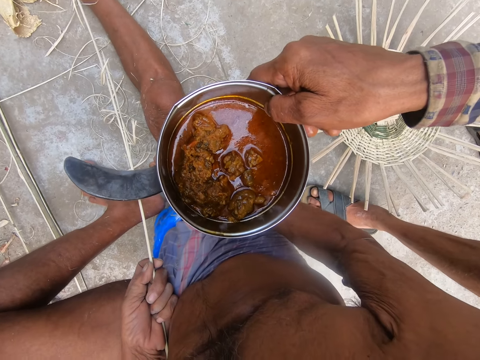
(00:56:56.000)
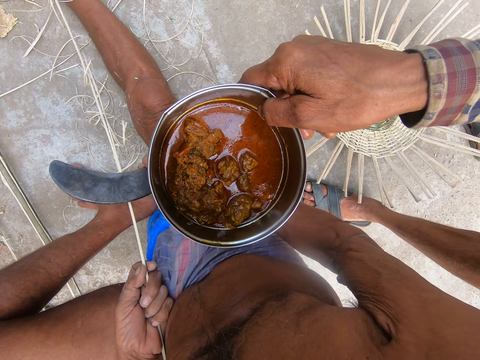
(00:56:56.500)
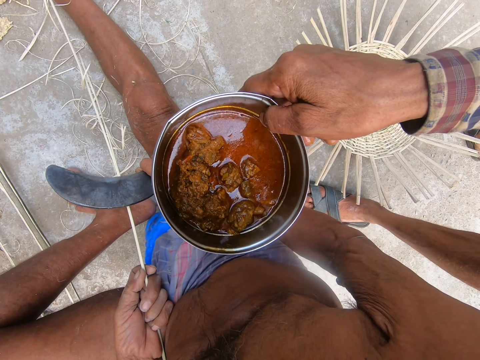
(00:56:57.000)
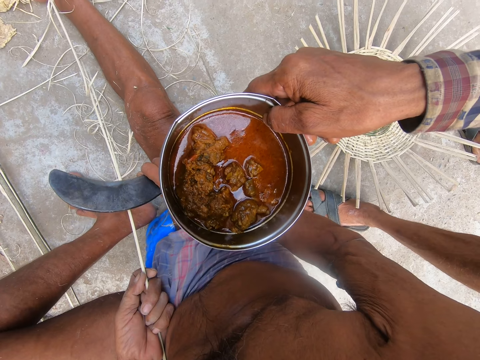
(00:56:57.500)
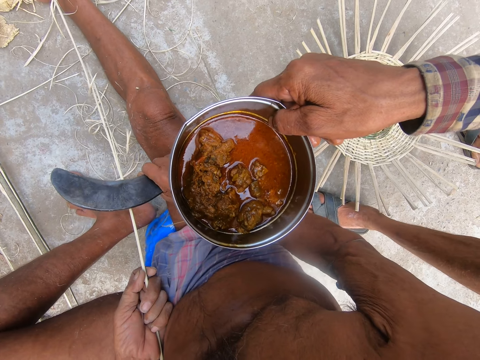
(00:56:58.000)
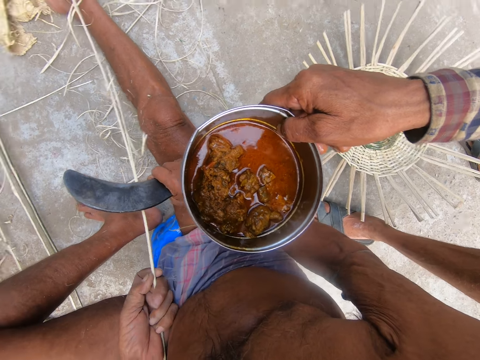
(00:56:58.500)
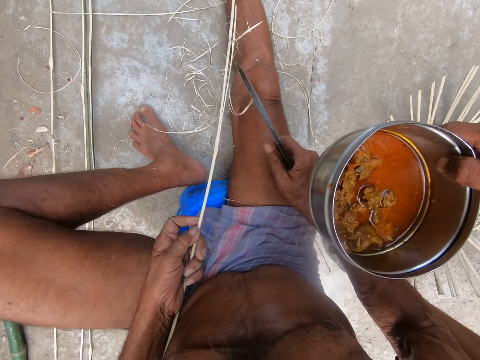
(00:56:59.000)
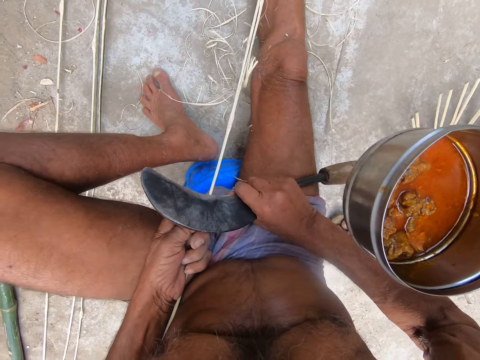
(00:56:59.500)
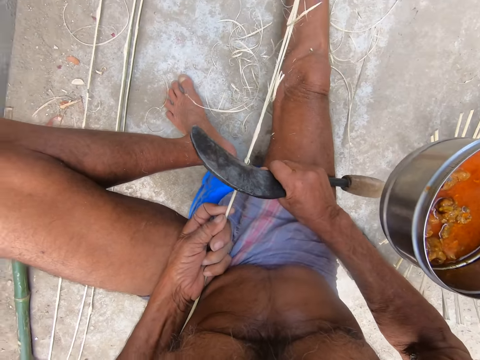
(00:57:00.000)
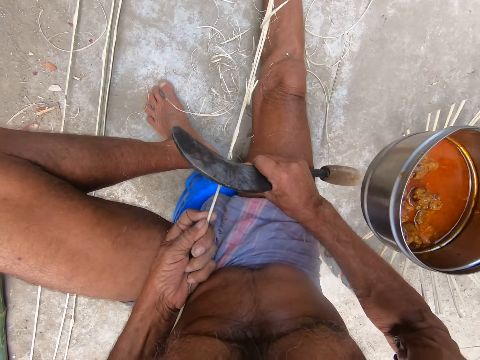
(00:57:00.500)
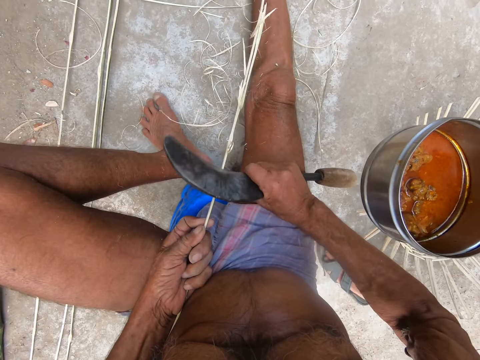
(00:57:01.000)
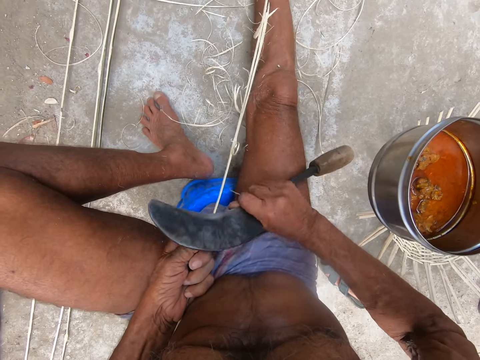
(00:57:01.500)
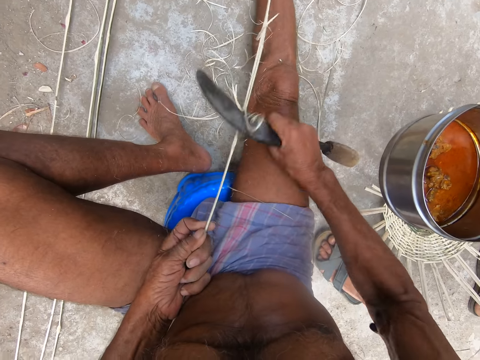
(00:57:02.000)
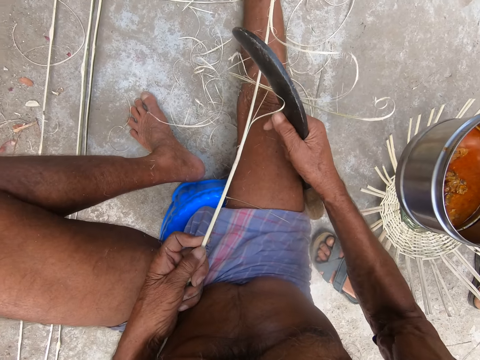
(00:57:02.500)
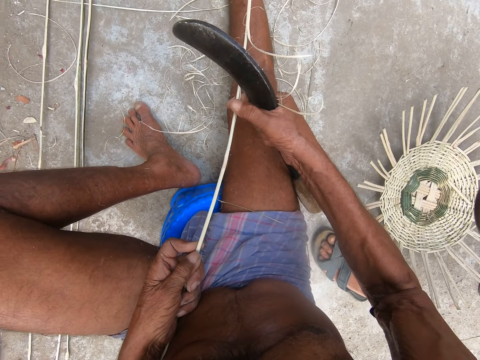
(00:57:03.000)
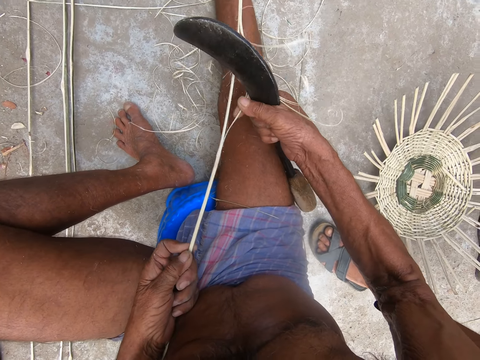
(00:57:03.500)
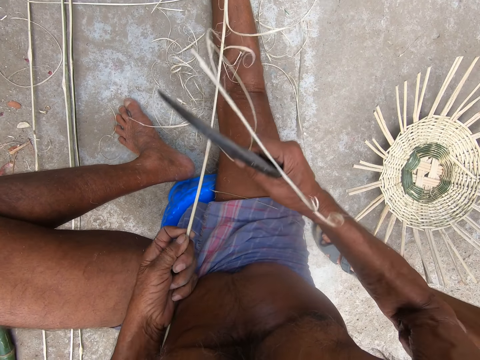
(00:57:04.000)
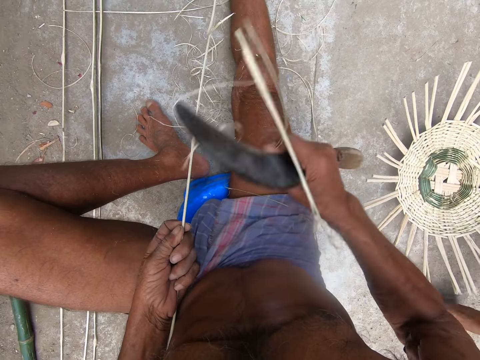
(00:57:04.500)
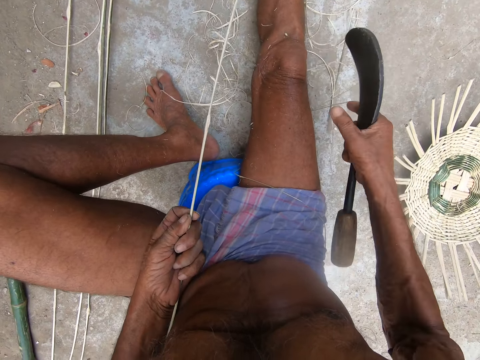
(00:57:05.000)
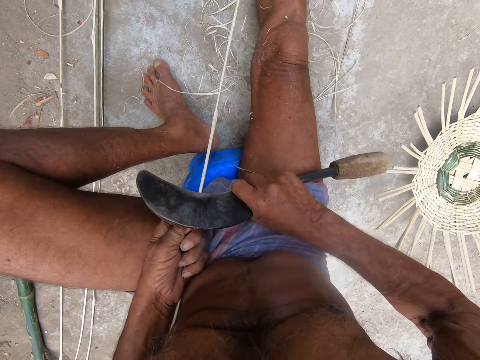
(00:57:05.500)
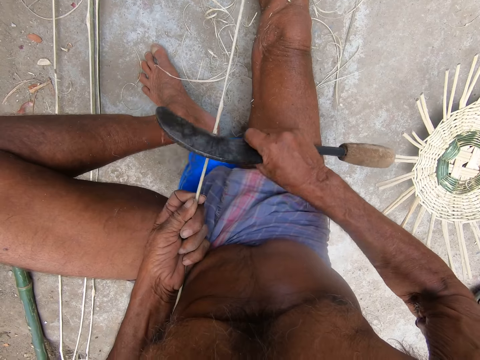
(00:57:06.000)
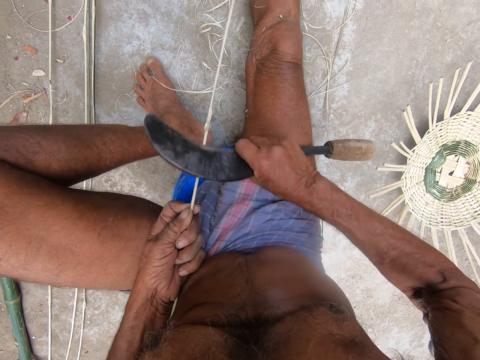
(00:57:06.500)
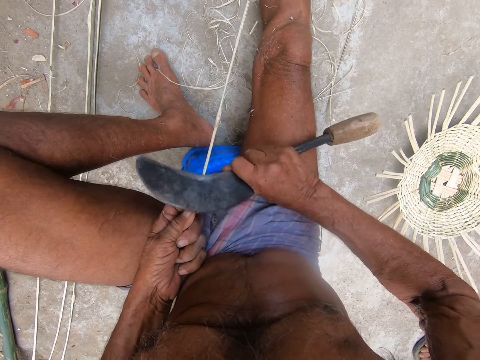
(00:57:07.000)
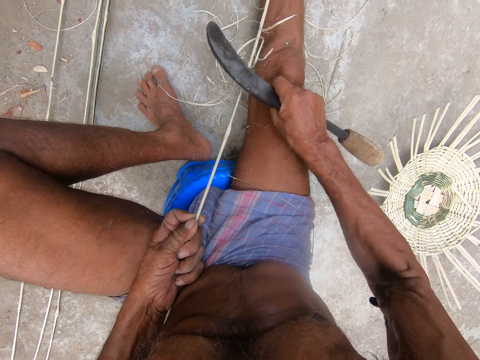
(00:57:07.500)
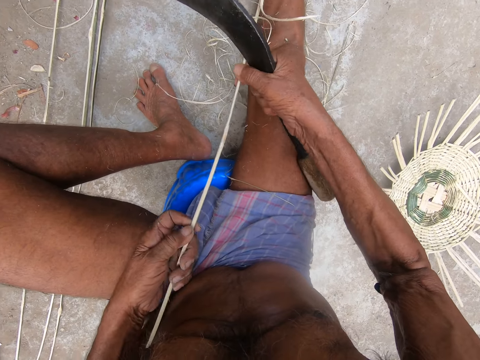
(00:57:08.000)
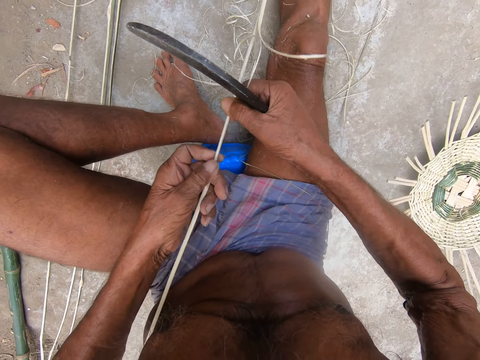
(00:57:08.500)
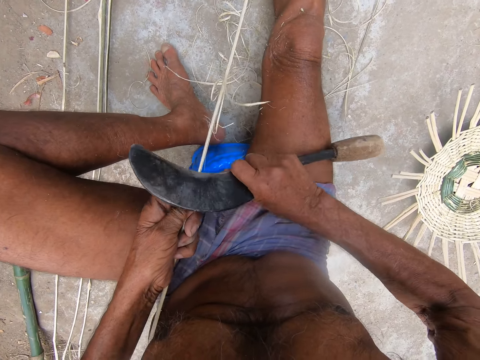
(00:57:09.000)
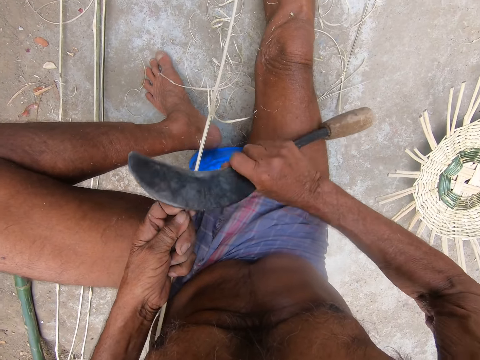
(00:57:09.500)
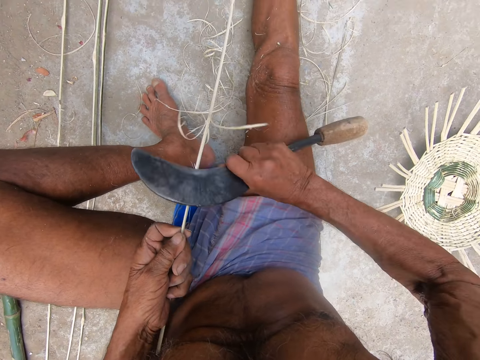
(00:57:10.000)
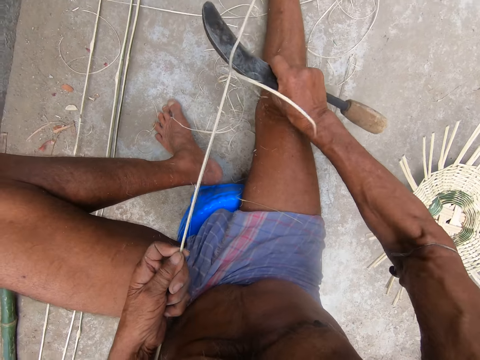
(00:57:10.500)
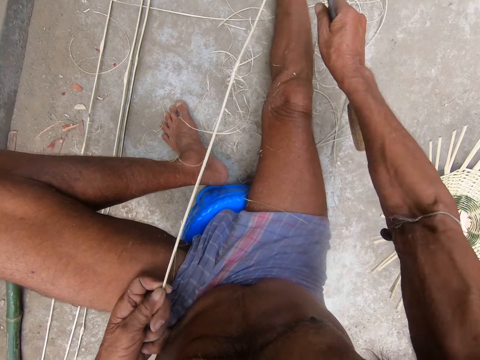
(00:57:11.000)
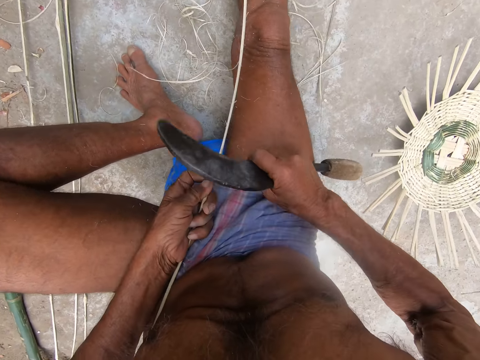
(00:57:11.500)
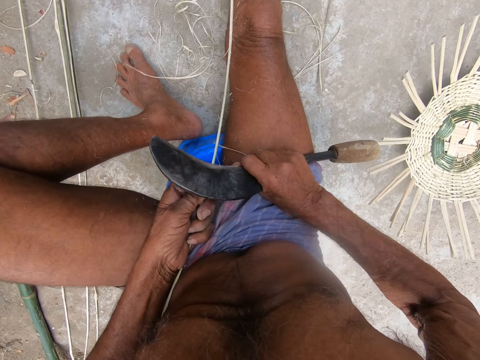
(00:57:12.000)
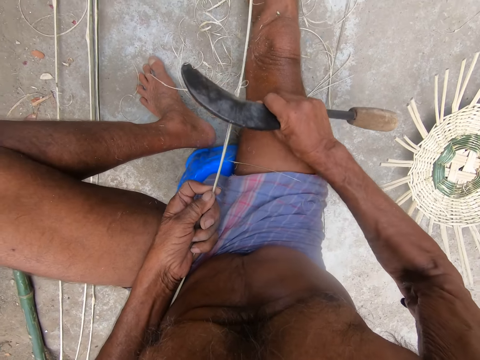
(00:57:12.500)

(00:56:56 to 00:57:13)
The camera wearer interacts with a person. He peels the stick or bamboo strip with a slasher or kukri knife. He removes some bamboo strands from the bamboo strip in his left hand with his right hand. A woman interacts with a man. The camera wearer peels the bamboo strip in his left hand with the kukri knife in his right hand. He holds the bamboo strip with both hands. He moves the stick with both hands. He peels the bamboo strip in his left hand with the kukri knife in his right hand.

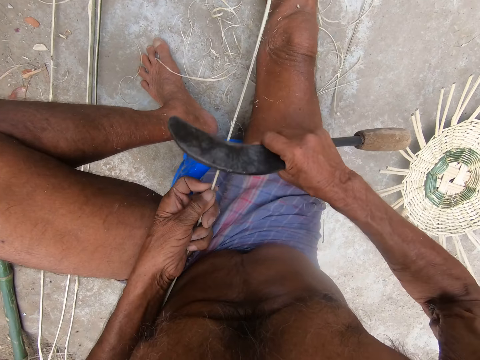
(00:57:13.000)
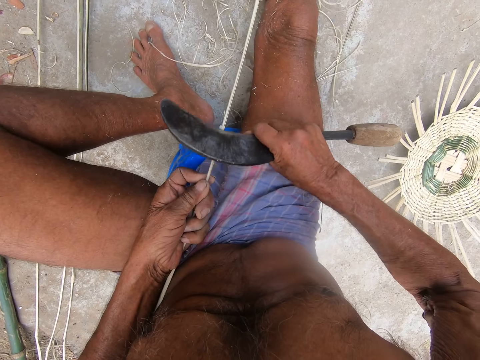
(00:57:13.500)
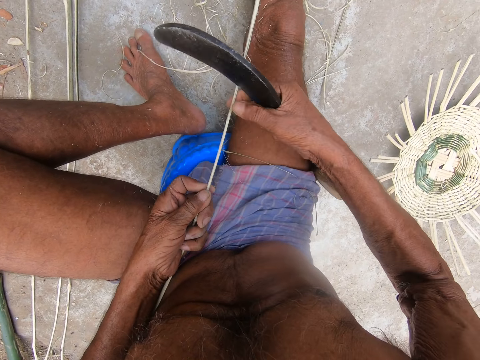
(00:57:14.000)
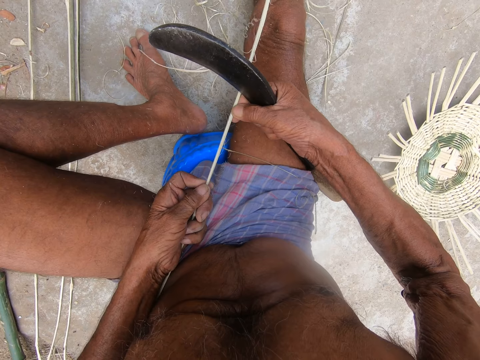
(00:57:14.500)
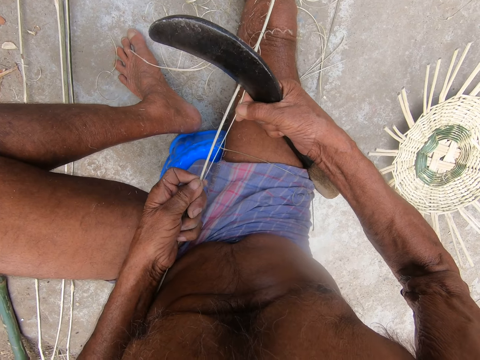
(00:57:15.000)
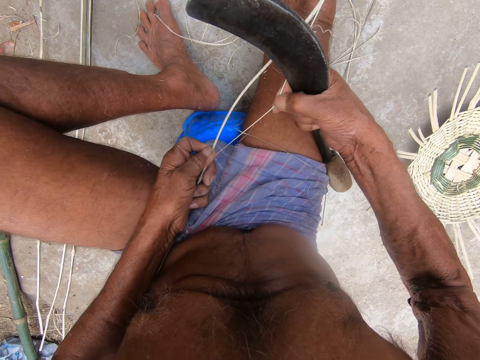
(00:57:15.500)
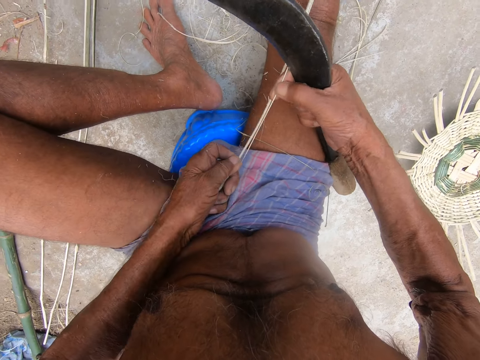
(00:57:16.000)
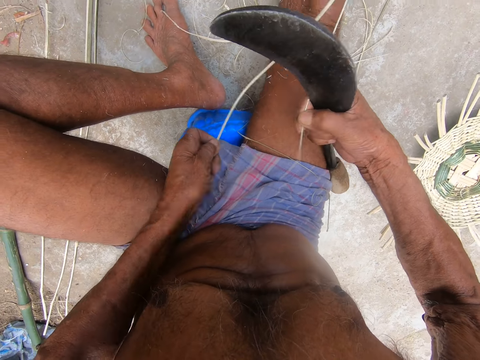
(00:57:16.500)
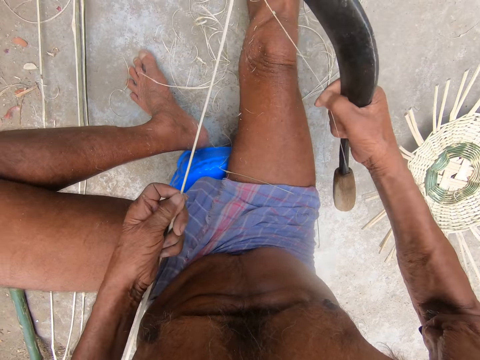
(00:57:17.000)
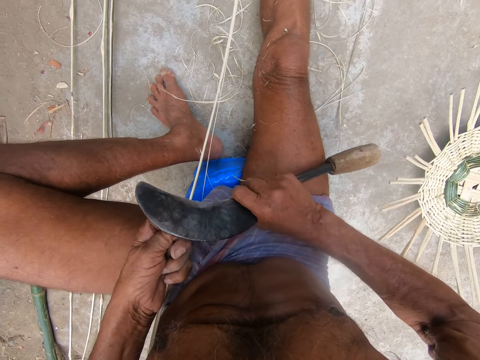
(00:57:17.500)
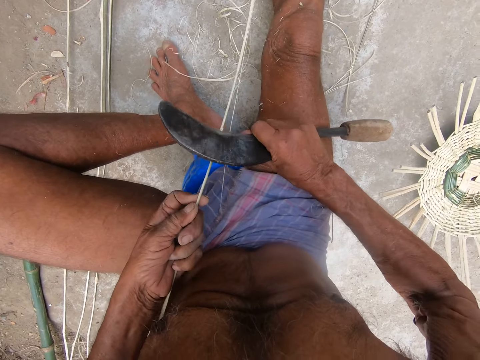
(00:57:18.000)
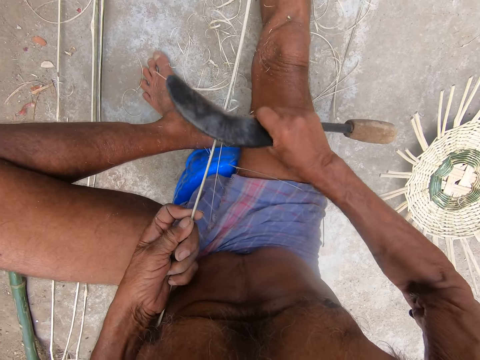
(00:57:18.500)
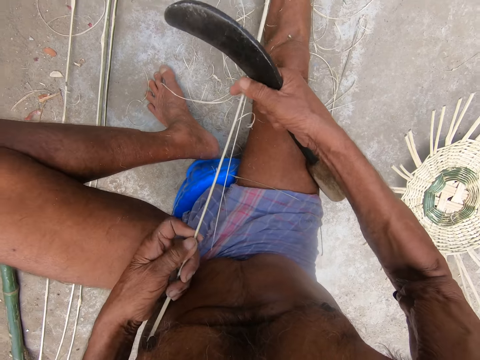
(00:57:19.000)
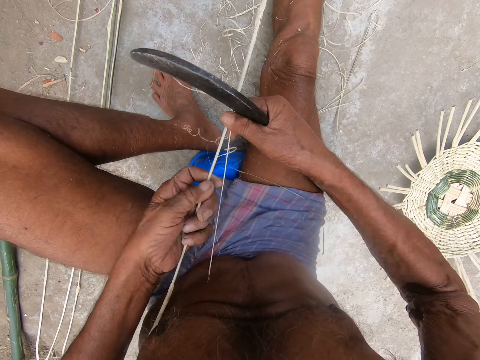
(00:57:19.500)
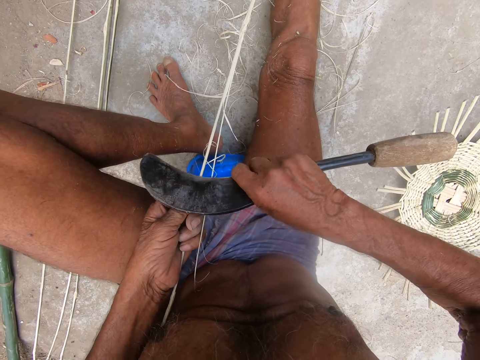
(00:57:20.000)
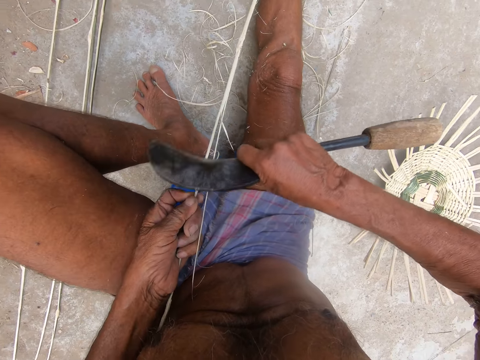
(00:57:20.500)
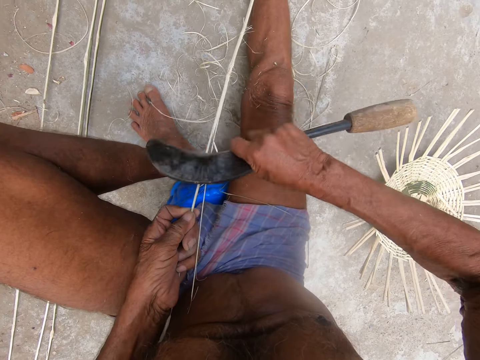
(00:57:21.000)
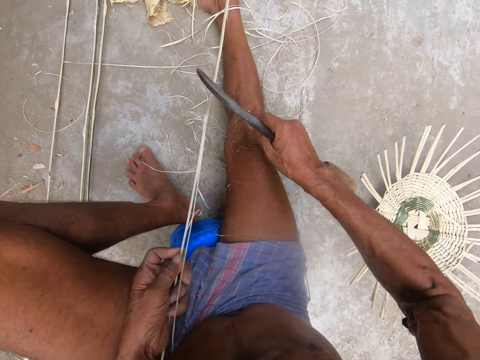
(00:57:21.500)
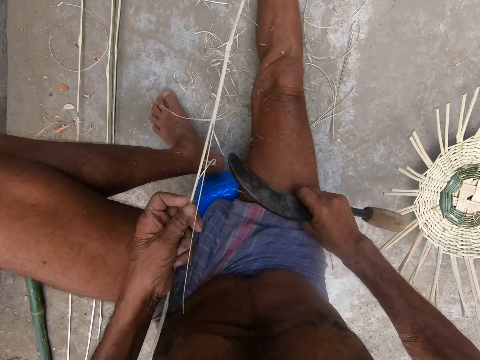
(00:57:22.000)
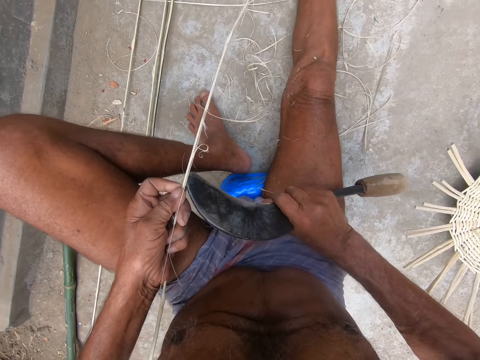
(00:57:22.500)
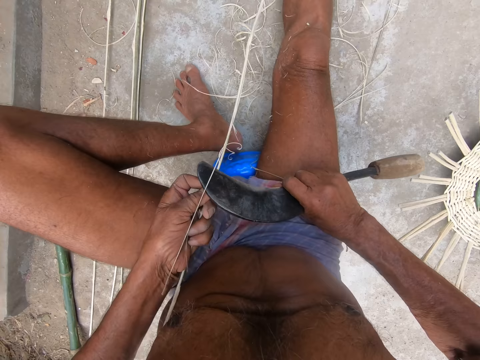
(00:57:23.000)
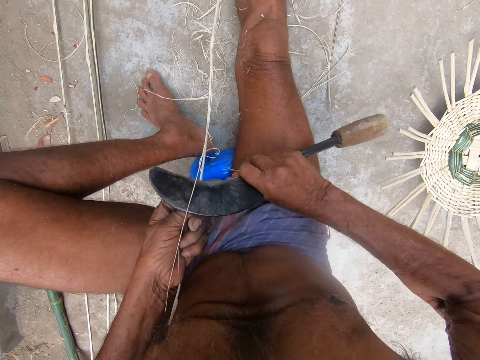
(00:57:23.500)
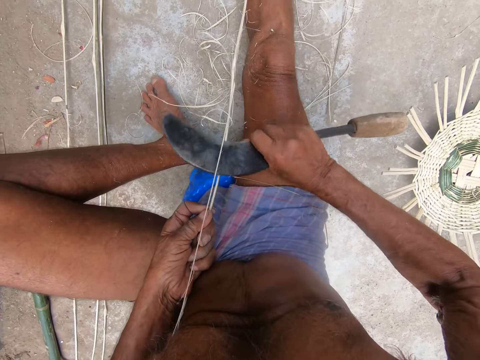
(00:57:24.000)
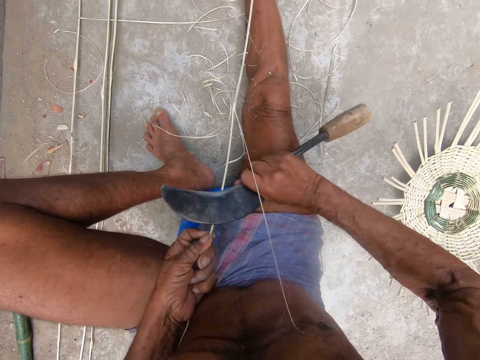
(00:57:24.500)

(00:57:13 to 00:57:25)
The camera wearer removes a bamboo strand from the bamboo strip or stick in his left hand with his right hand. He peels the bamboo strip in his left hand with the kukri knife in his right hand. He holds the bamboo strip with both hands. He moves the stick with both hands. He peels the bamboo strip in his left hand with the kukri knife in his right hand.
